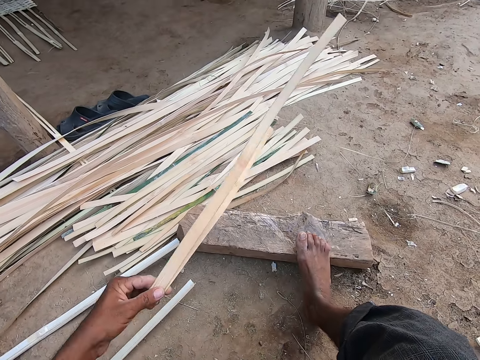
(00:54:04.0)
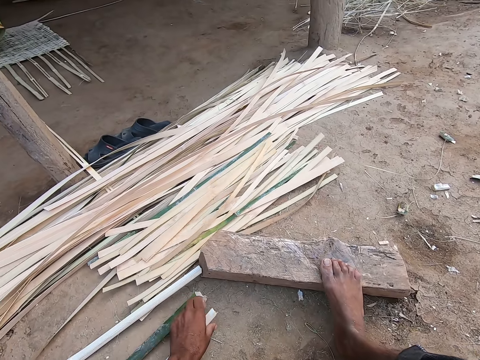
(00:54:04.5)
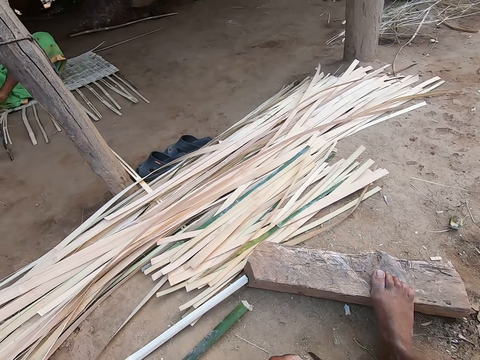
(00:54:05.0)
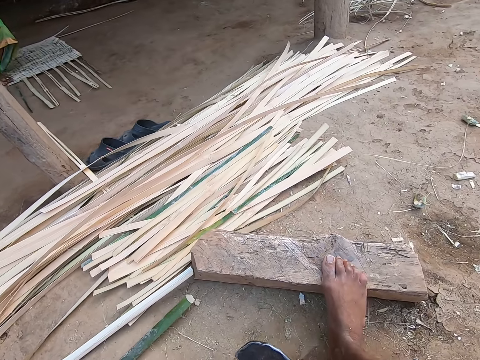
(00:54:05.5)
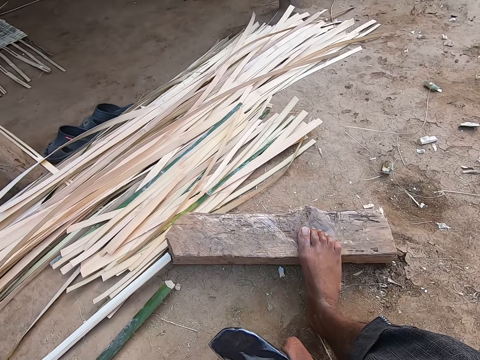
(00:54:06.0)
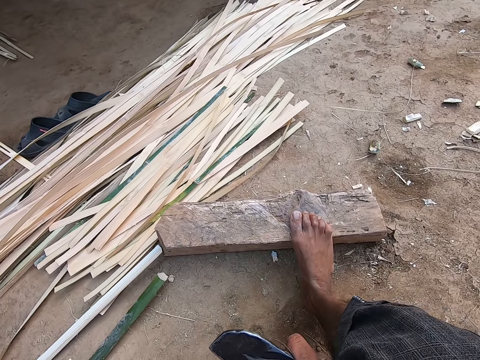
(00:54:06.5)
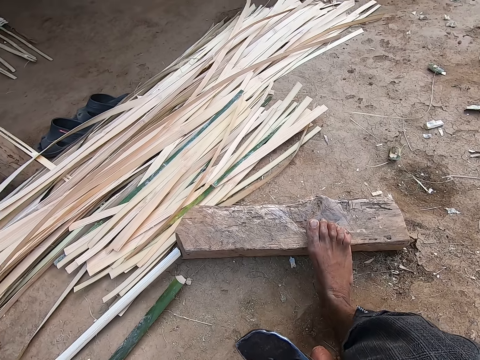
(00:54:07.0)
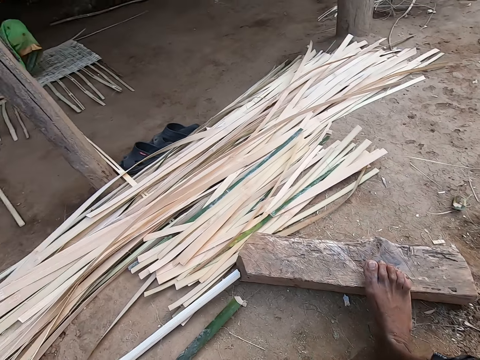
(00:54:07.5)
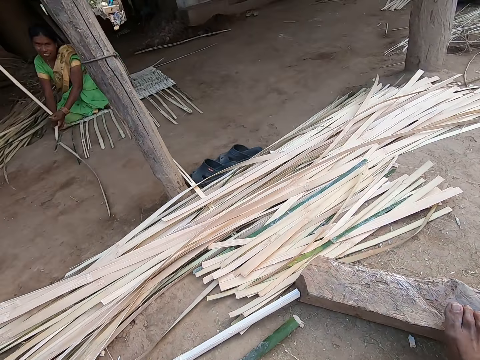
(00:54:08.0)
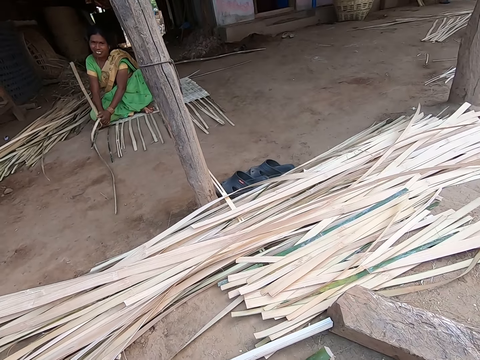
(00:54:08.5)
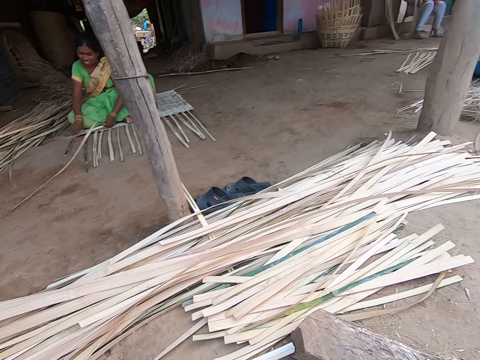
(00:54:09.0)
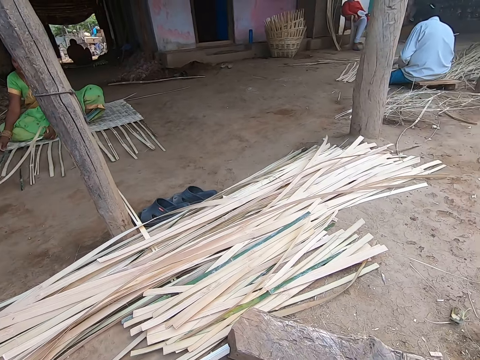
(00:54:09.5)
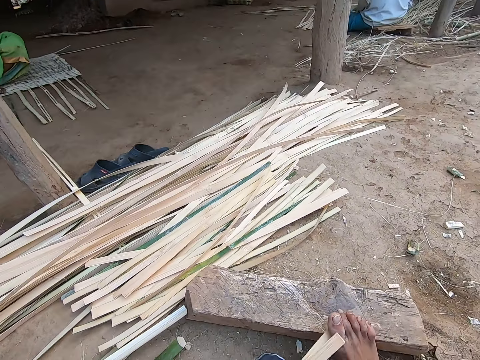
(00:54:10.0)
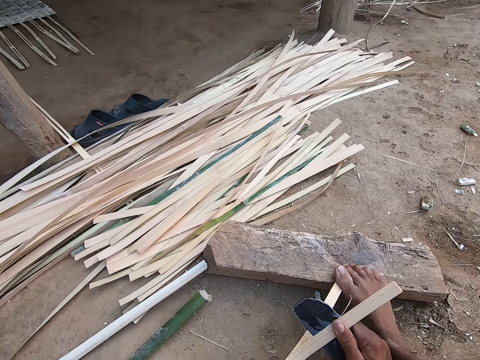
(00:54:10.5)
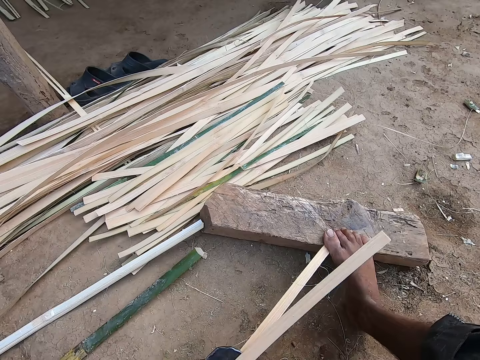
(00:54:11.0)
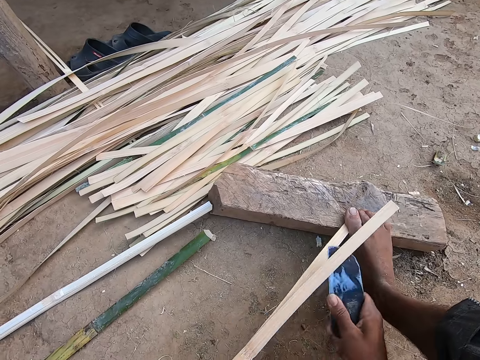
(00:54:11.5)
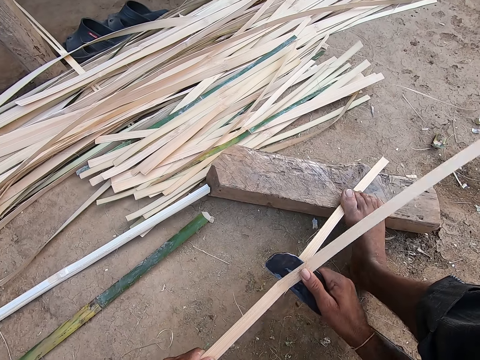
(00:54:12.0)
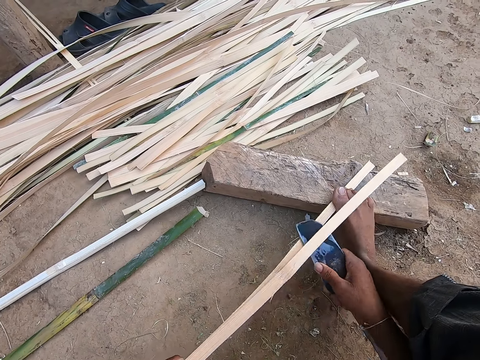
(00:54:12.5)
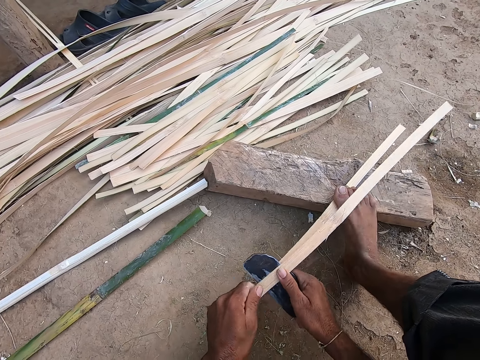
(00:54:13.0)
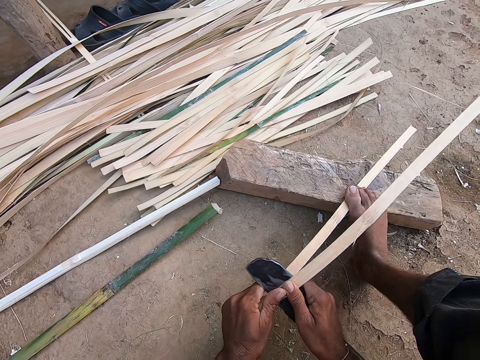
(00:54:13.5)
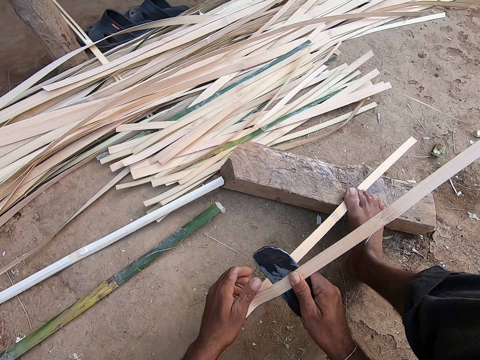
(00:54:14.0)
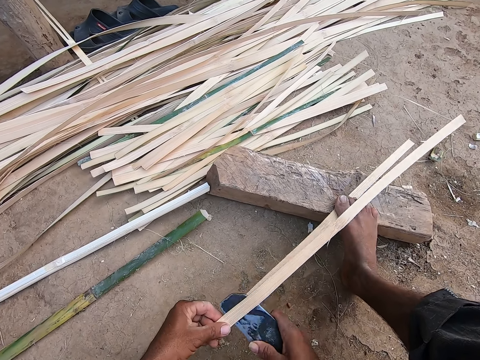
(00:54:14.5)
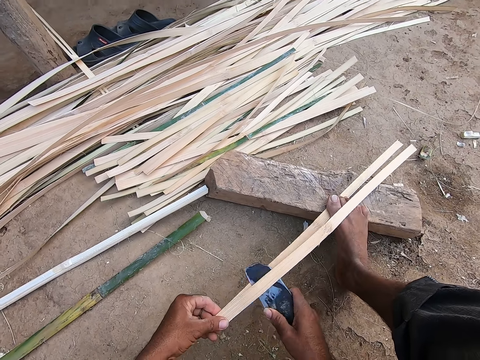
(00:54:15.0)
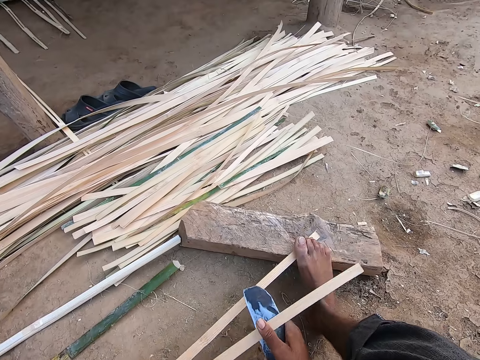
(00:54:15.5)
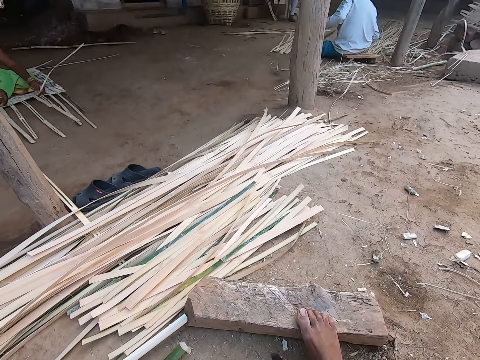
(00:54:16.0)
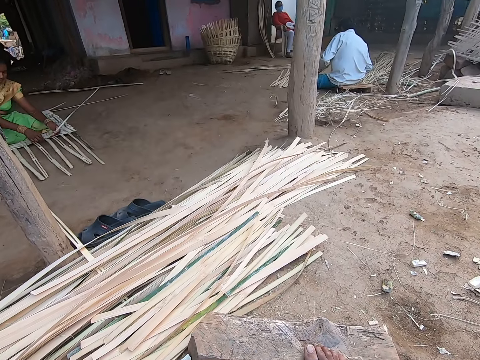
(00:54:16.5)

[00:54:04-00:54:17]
The camera wearer drops the bamboo strips in his left hand on the ground. He picks a bamboo strip from the ground with his left hand. He moves the knife up. The woman weaves the mat on the ground with bamboo strips. The camera wearer looks around. He holds the bamboo strip on the piece of wood on the ground with his right leg. He cuts the bamboo strip in his left hand with the kukri in his right hand.

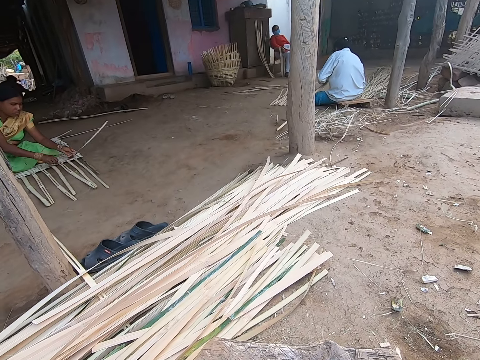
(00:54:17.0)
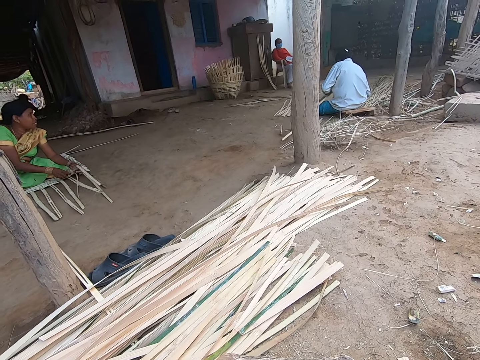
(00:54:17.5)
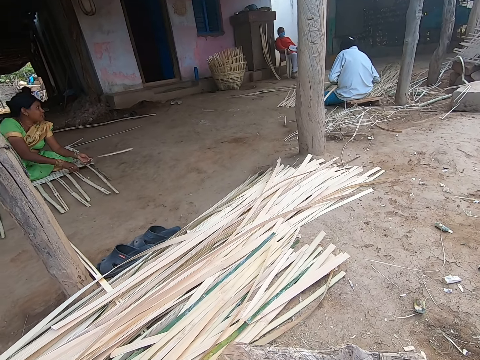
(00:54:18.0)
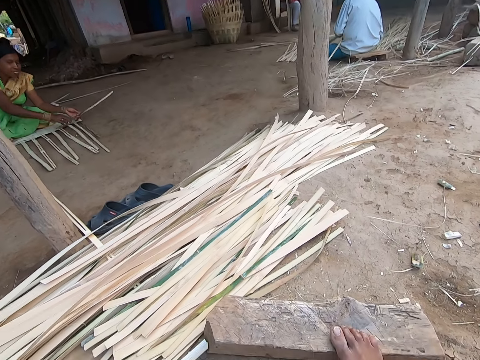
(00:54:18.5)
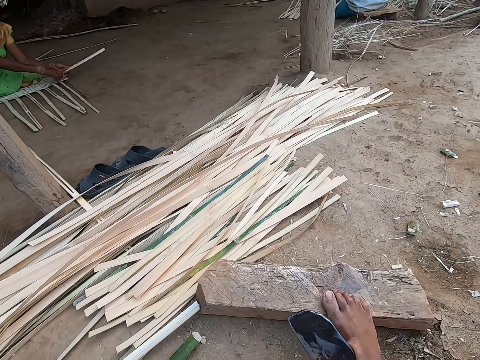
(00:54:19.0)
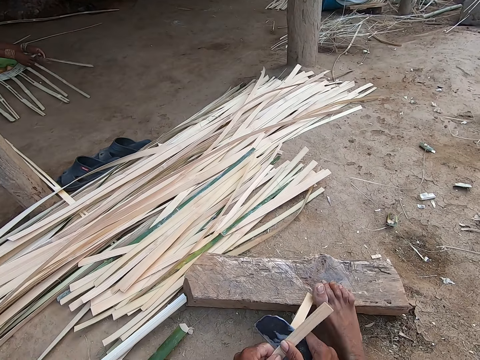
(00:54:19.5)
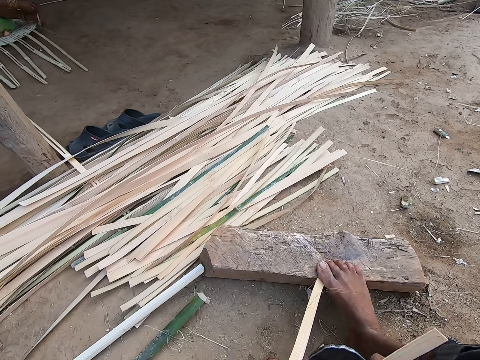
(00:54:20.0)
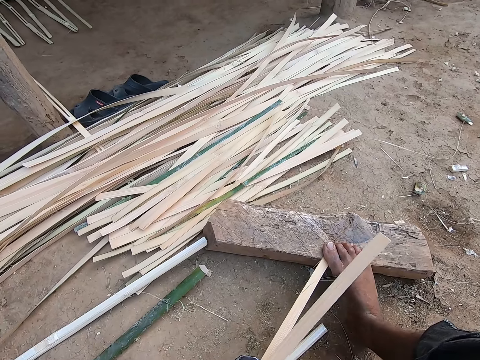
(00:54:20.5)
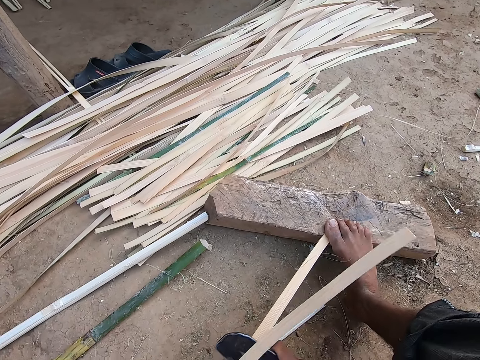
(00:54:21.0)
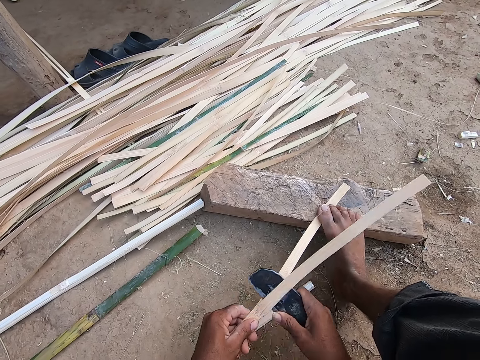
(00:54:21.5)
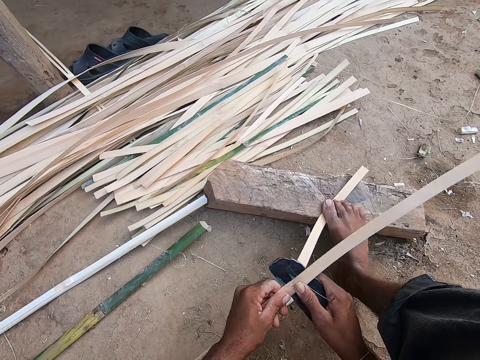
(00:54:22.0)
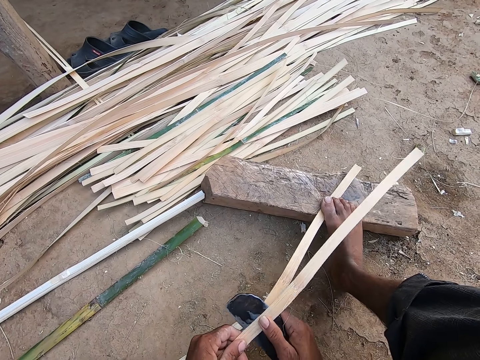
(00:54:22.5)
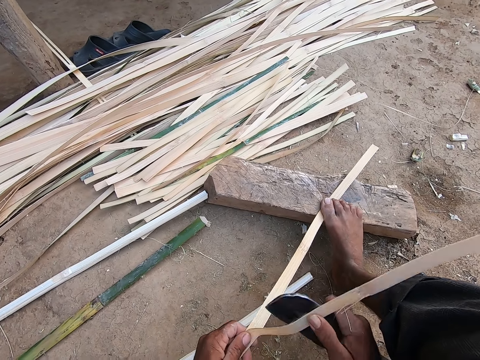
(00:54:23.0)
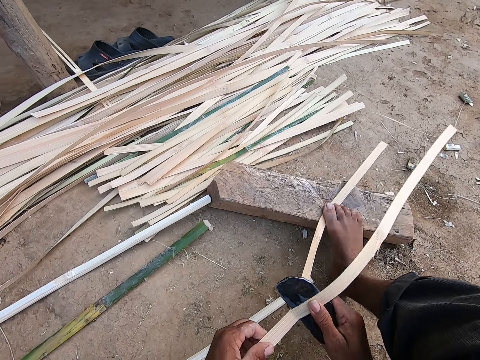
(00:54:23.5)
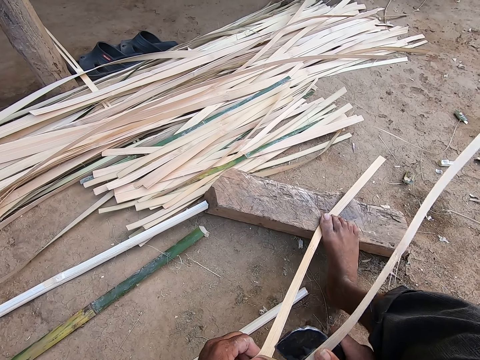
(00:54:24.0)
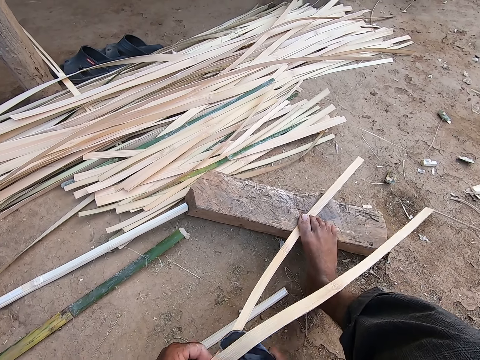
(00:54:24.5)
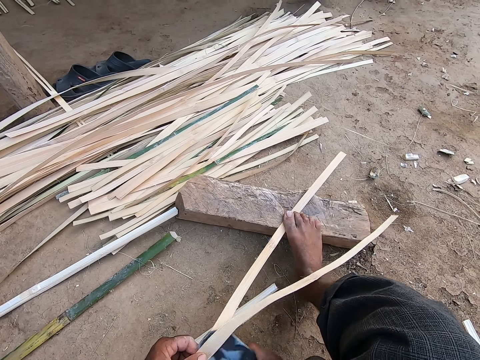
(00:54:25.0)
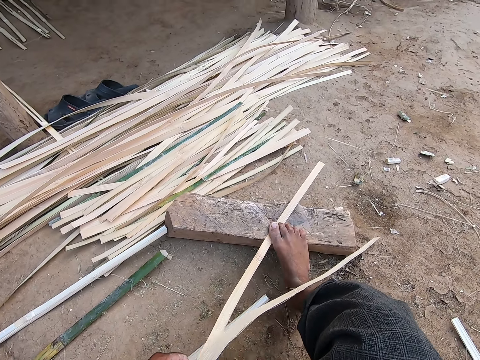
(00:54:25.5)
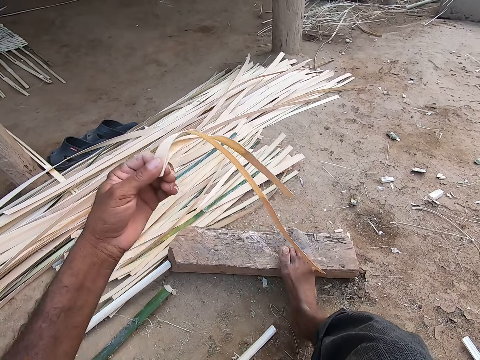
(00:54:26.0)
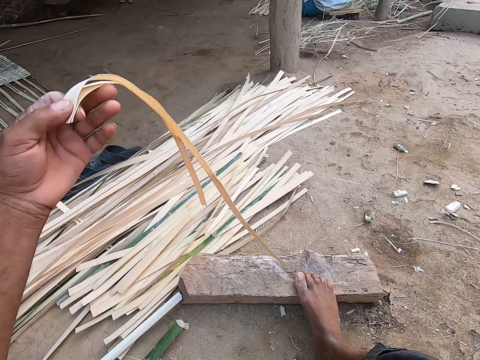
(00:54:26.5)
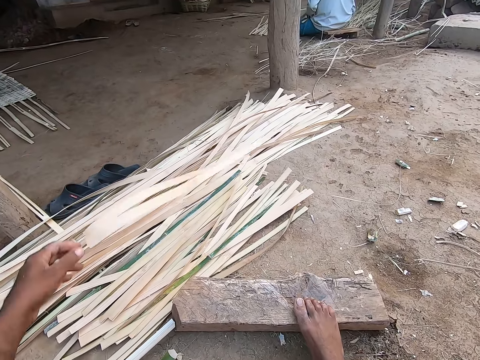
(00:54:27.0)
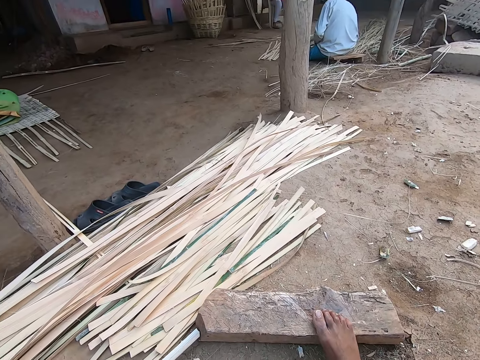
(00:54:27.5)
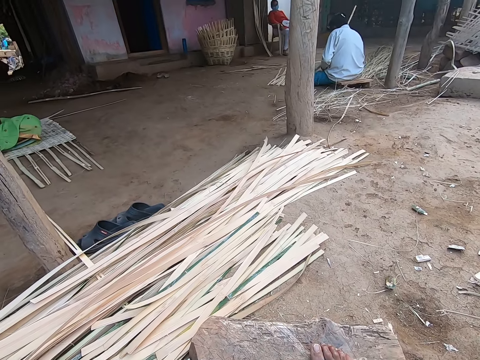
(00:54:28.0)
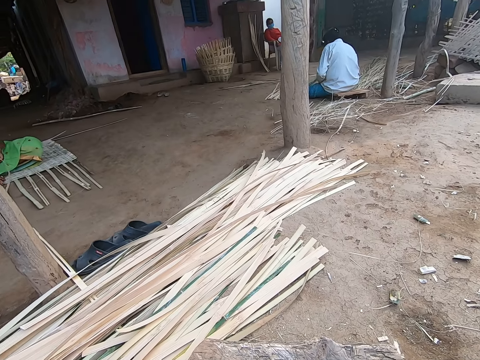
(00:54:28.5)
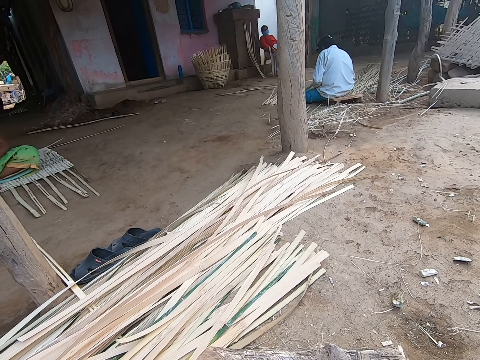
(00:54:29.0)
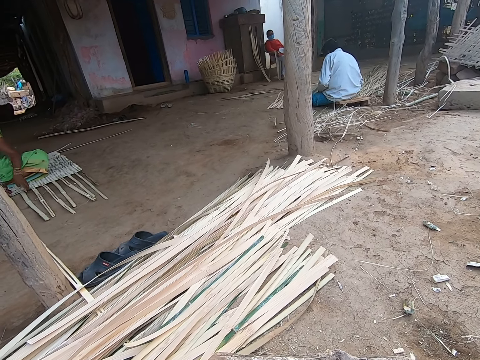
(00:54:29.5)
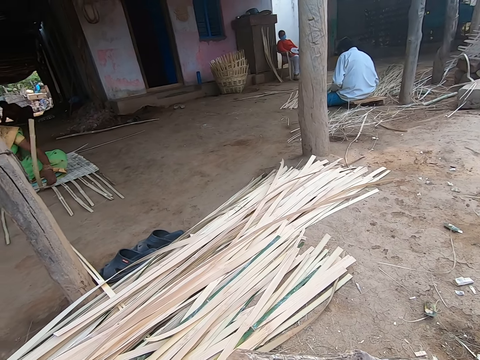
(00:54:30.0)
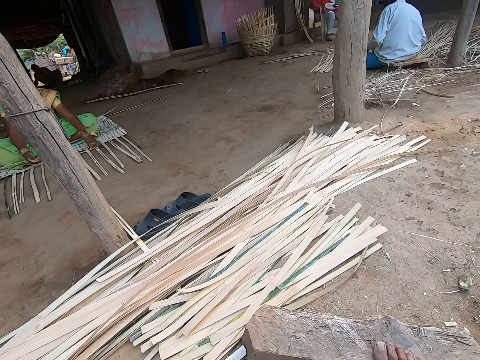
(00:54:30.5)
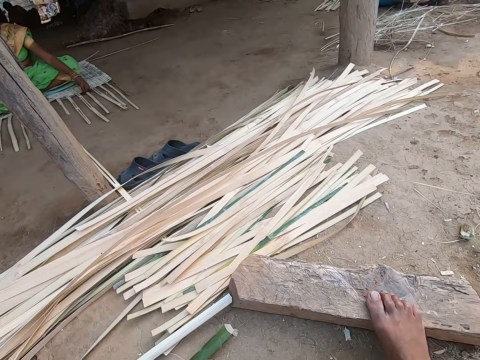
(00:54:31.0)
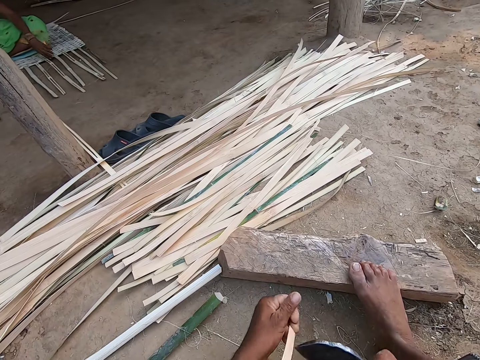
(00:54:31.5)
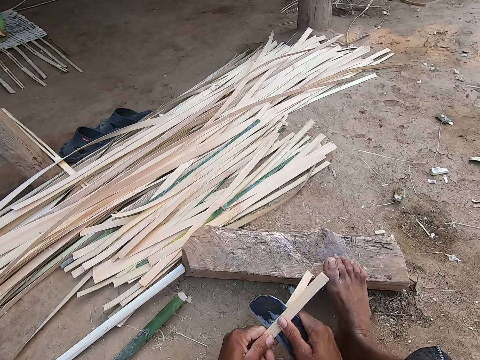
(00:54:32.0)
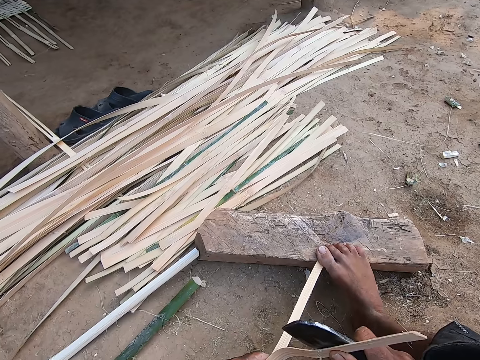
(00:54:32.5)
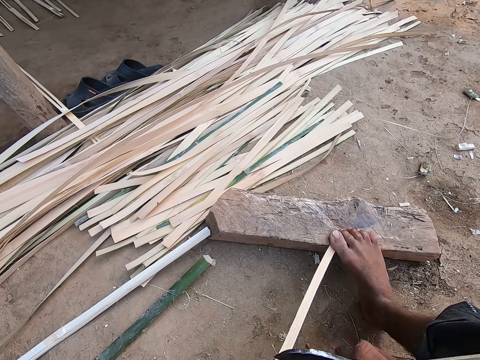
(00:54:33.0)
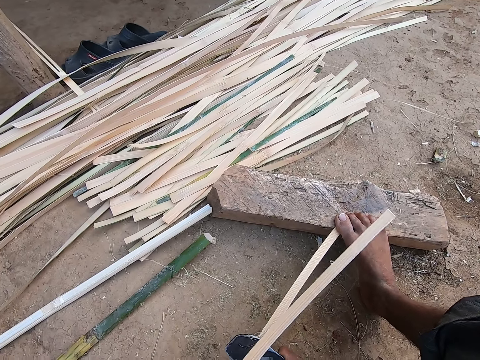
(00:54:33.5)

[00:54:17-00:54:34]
The camera wearer peels a bamboo strip in his left hand with the sickle knife in his right hand. He holds the bamboo strip on the wood with his right leg. He peels the bamboo strip in his left hand with the sickle knife in his right hand. He drops the bamboo strip on some bamboo strips with his left hand. He interacts with a woman. He holds a bamboo strip with his left hand. He cuts the reed with the knife. He peels the bamboo strip in his left hand with the sickle knife in his right hand. He holds the bamboo strip on the wood with his right leg. He peels the bamboo strip in his left hand with the sickle knife in his right hand.
